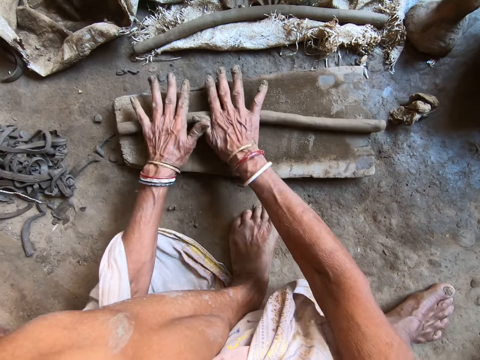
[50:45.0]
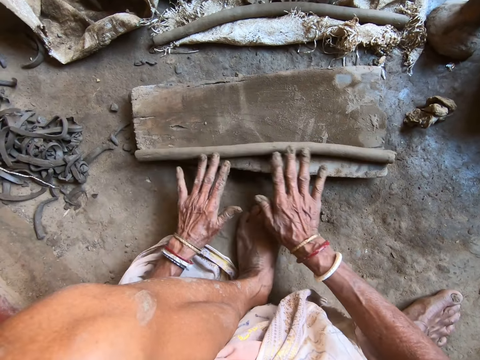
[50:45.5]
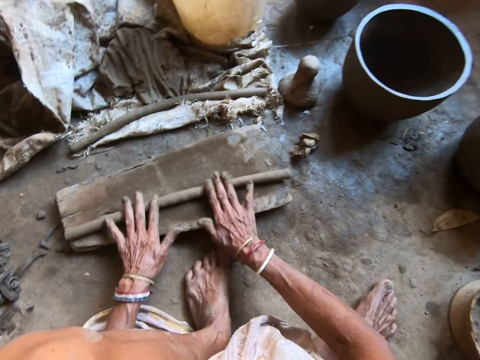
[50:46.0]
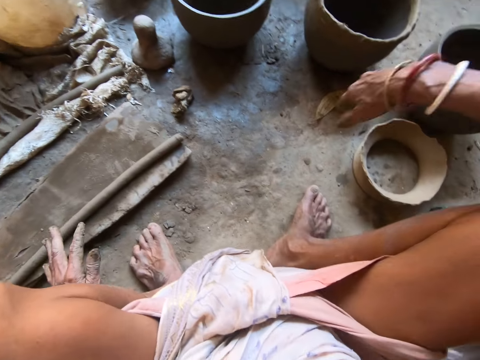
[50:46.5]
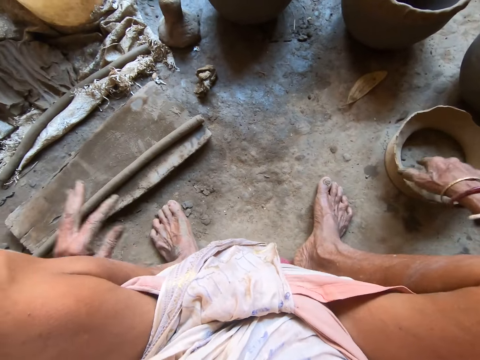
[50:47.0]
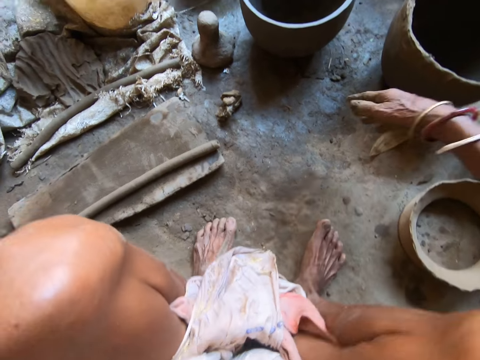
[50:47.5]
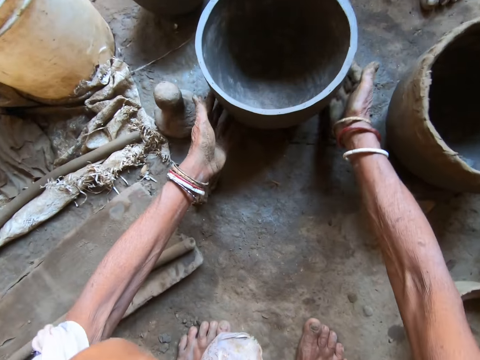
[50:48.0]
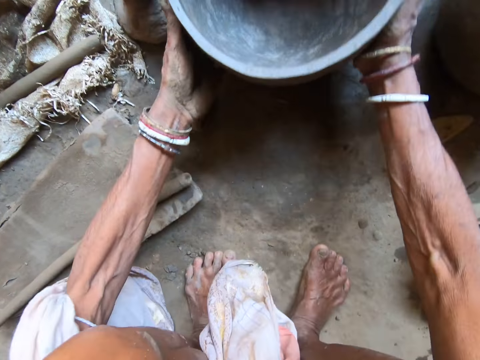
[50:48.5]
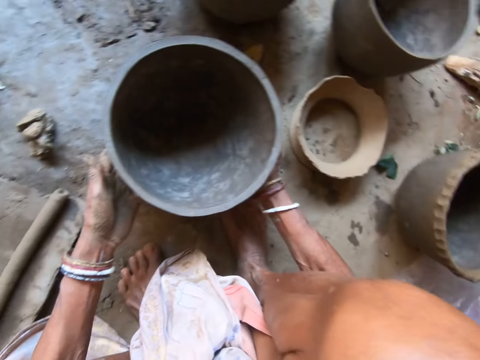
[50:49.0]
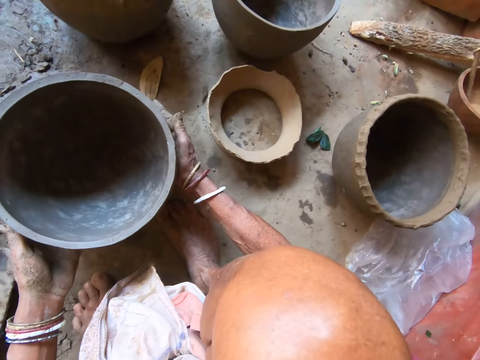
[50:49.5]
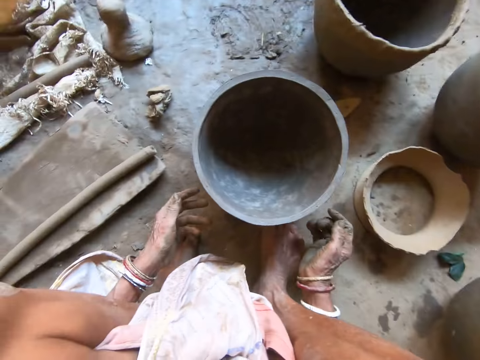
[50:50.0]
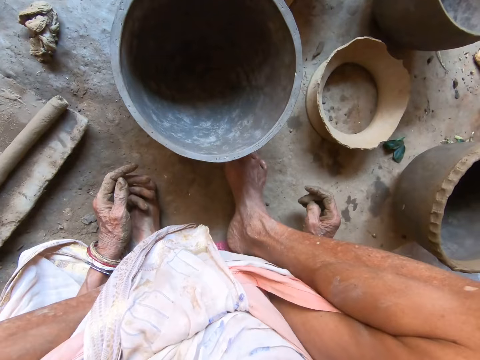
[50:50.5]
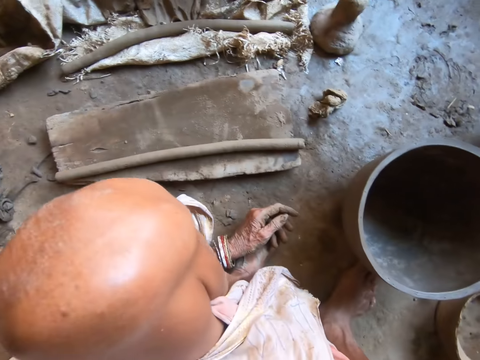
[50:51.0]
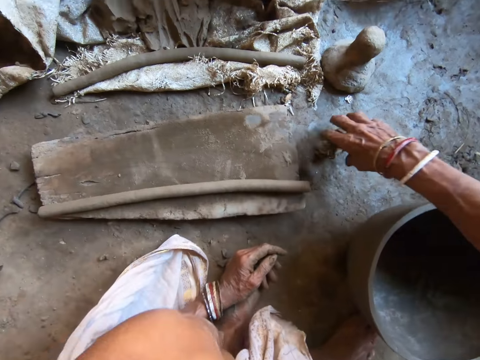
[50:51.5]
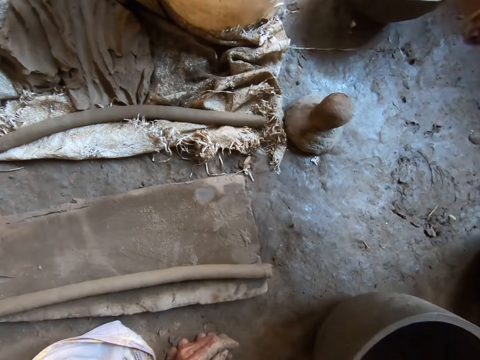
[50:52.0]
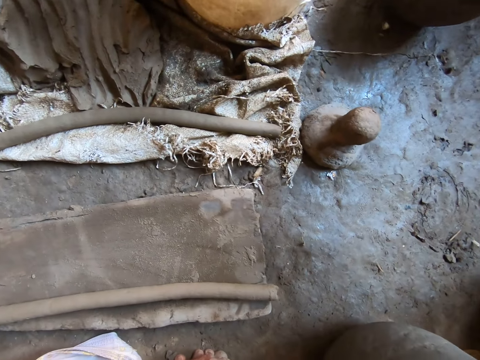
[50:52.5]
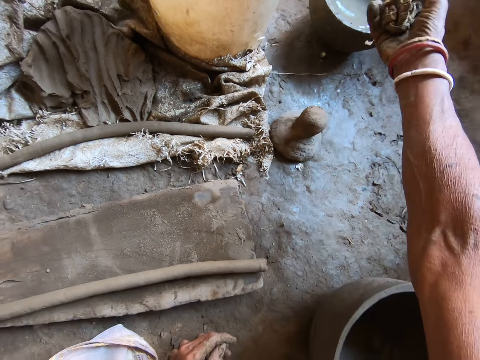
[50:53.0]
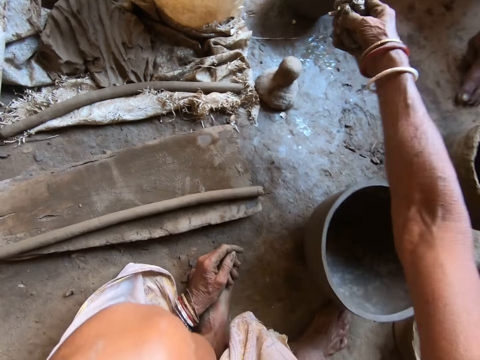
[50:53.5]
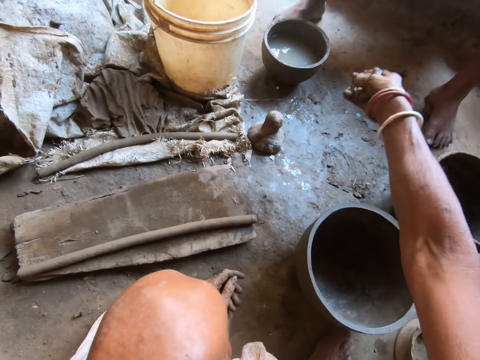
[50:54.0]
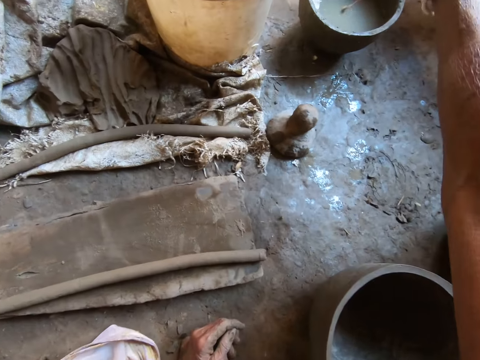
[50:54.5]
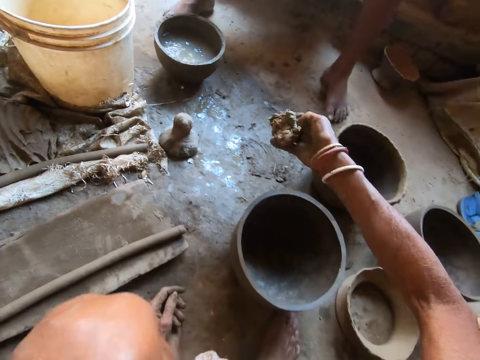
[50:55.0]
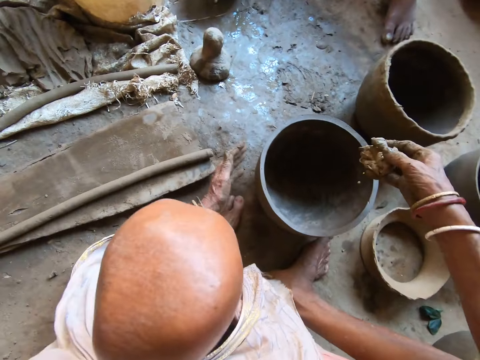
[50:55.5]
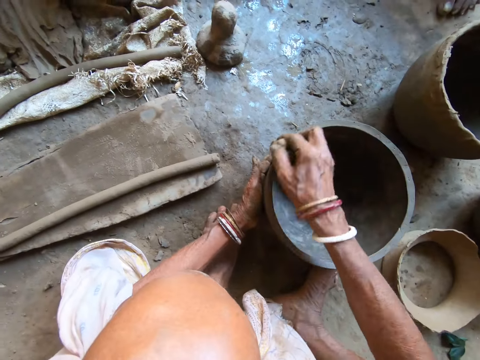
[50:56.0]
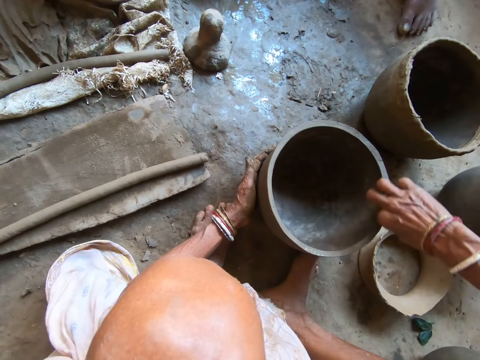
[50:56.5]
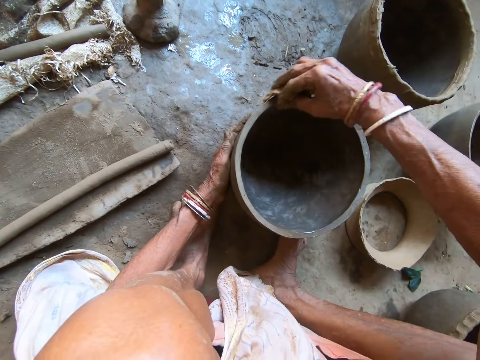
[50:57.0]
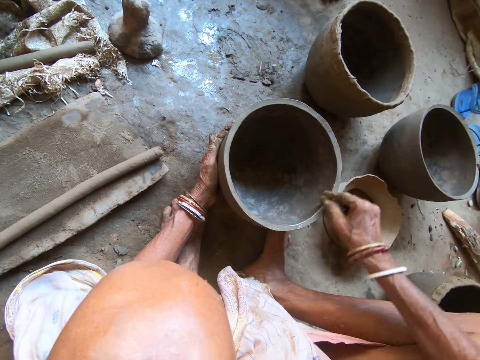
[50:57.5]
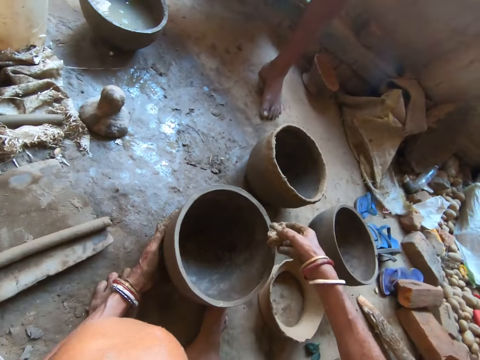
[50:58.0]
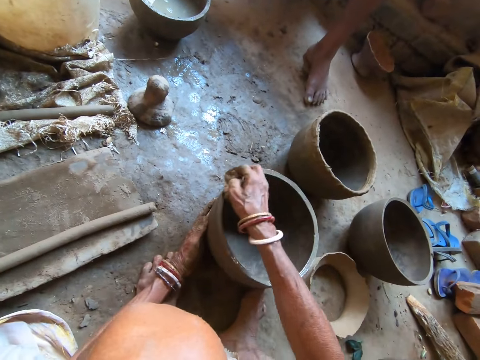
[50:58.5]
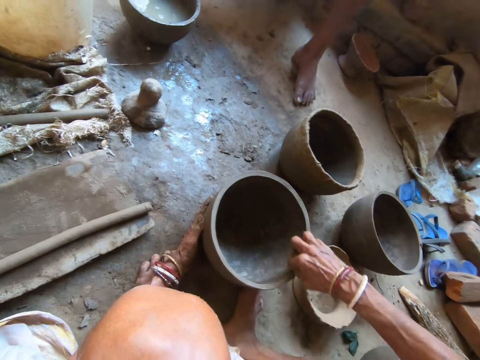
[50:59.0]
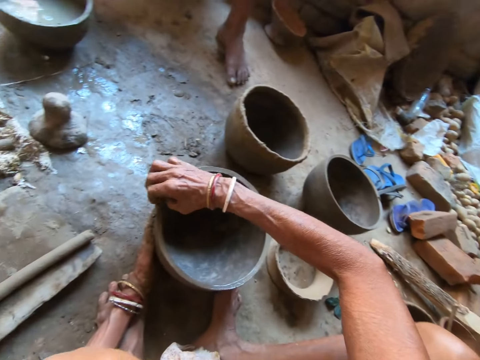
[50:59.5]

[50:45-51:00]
The camera wearer reaches for a calabash on the floor with her right hand. She picks a pot from the floor with both hands. She drops the pot on the floor with both hands. She picks a sponge or piece of cloth from the floor with her right hand. She dips the sponge in a pot of water with her right hand. She squeezes water out of the sponge with her right hand. She holds the pot on the floor with her left hand. She cleans the pot with the sponge in her right hand. She interacts with the man.

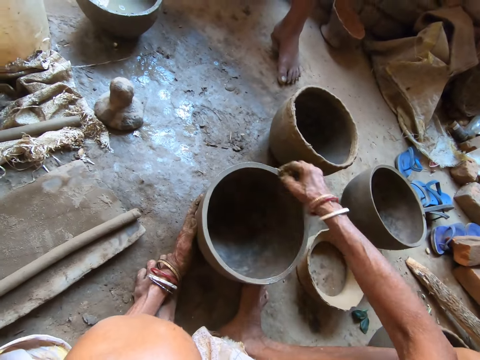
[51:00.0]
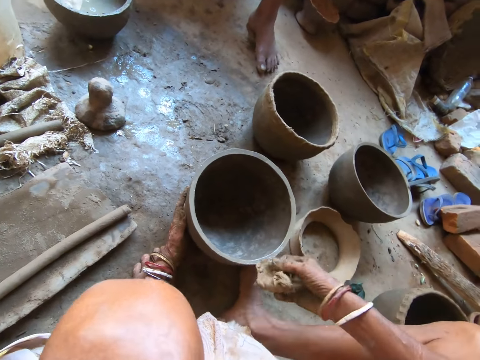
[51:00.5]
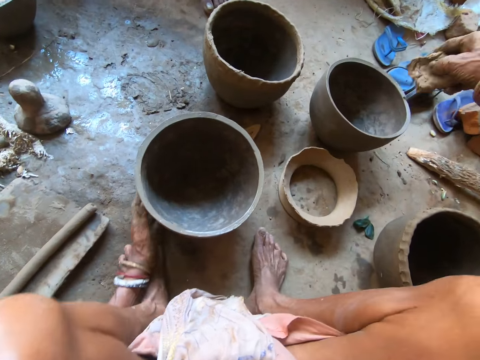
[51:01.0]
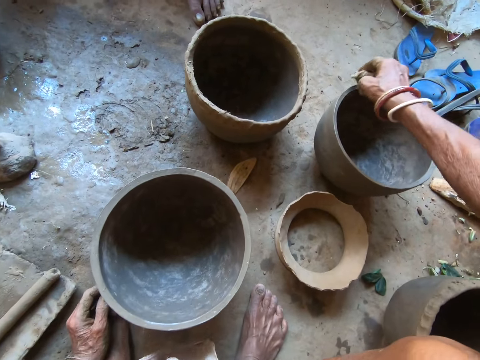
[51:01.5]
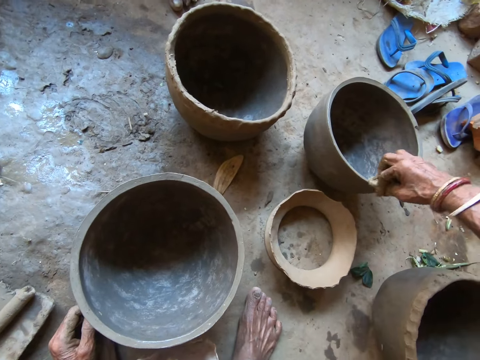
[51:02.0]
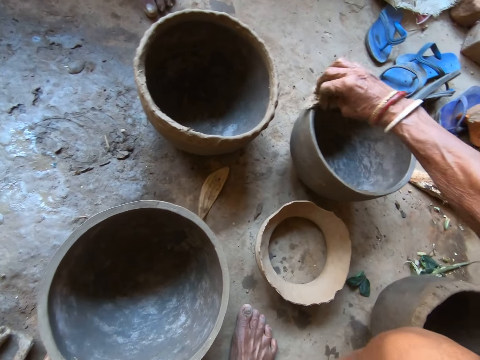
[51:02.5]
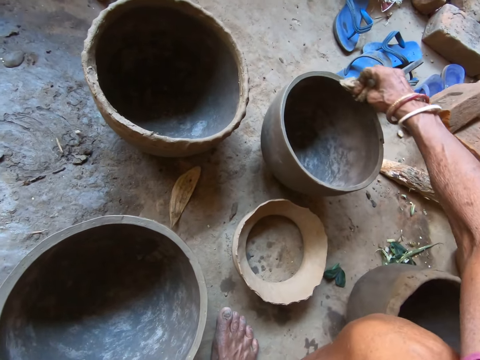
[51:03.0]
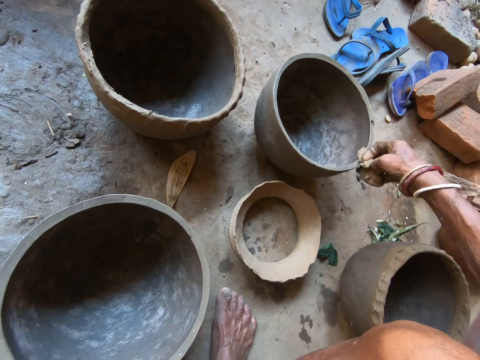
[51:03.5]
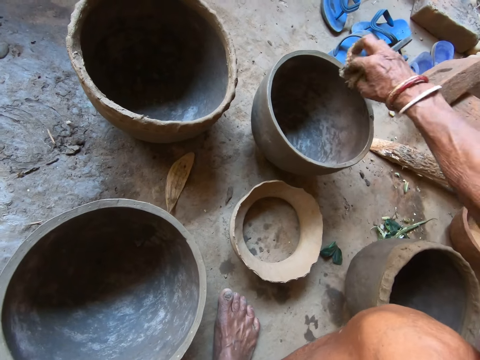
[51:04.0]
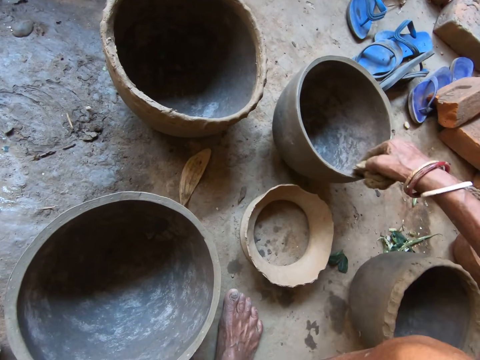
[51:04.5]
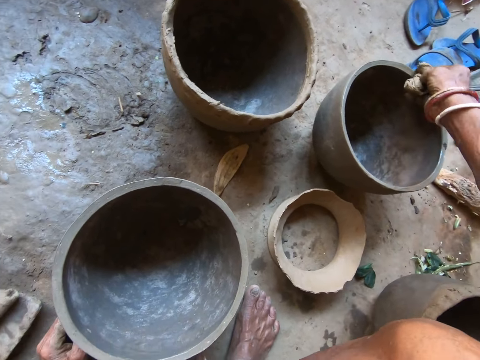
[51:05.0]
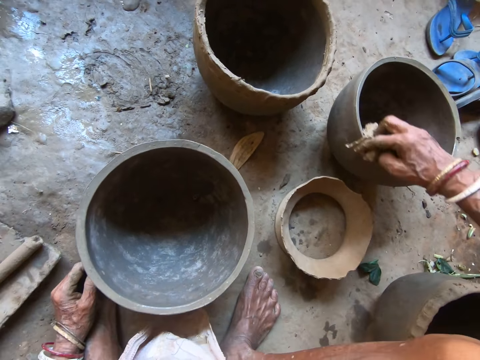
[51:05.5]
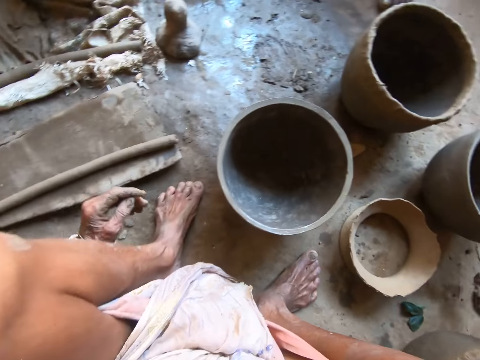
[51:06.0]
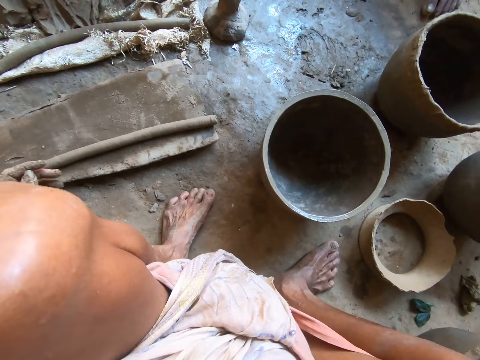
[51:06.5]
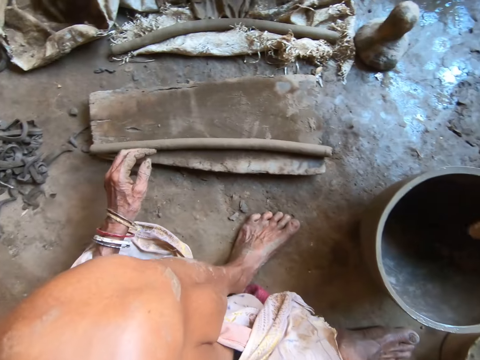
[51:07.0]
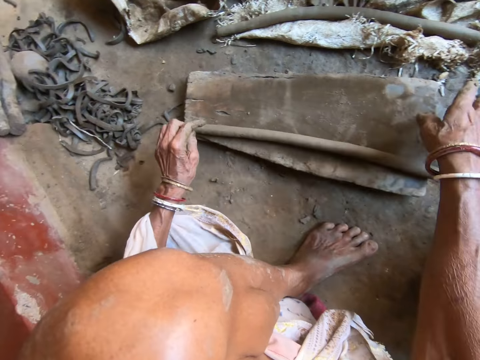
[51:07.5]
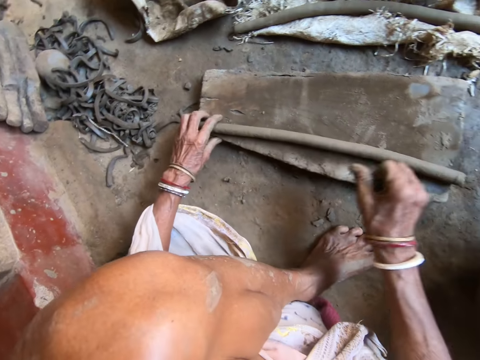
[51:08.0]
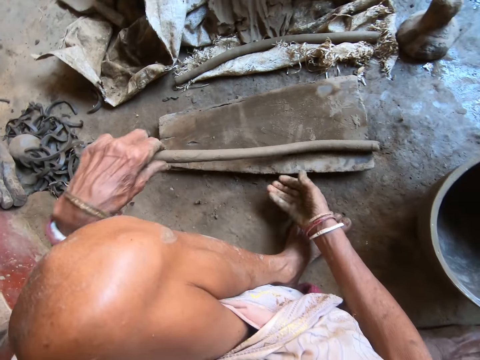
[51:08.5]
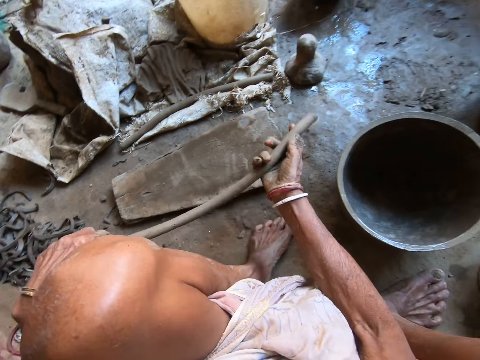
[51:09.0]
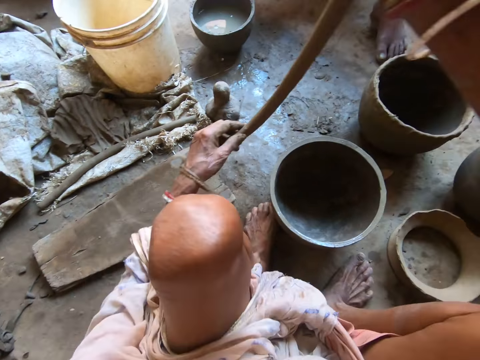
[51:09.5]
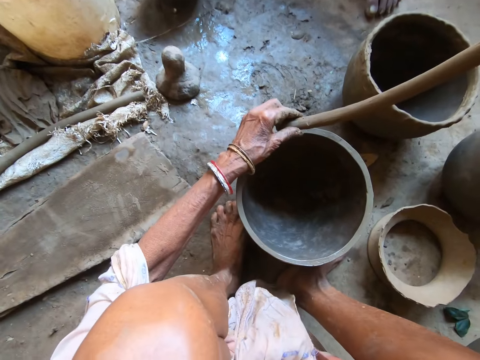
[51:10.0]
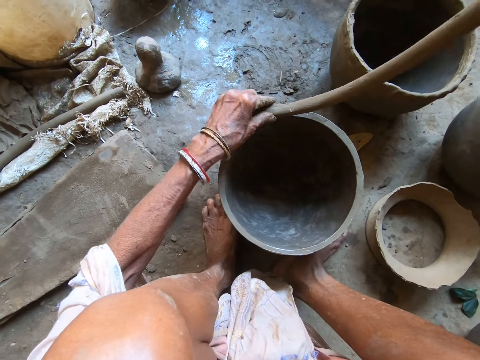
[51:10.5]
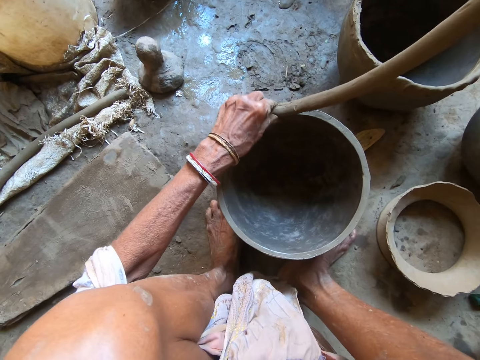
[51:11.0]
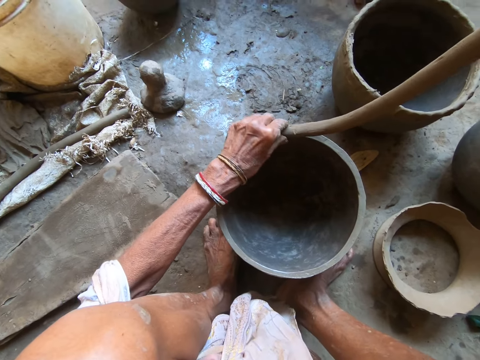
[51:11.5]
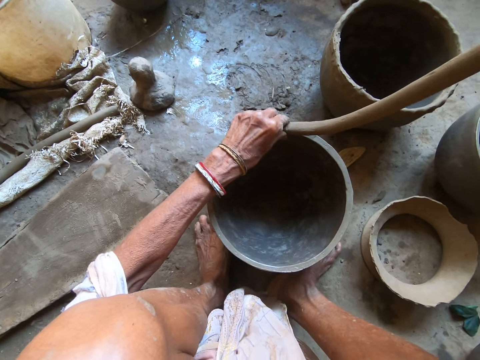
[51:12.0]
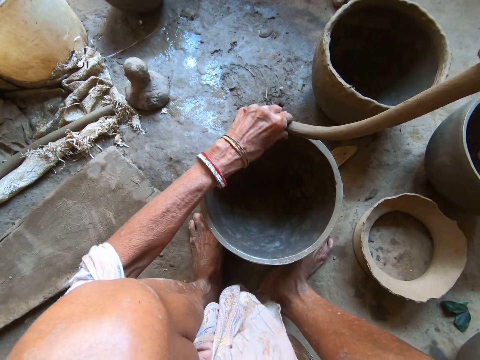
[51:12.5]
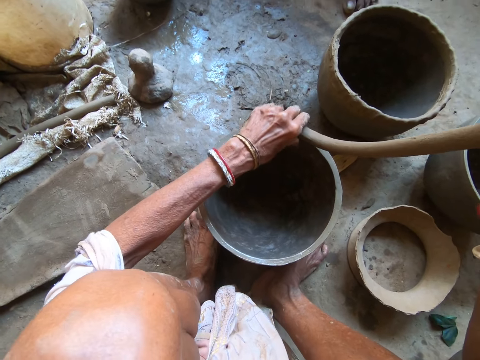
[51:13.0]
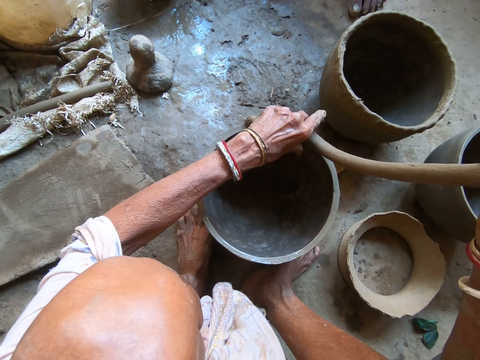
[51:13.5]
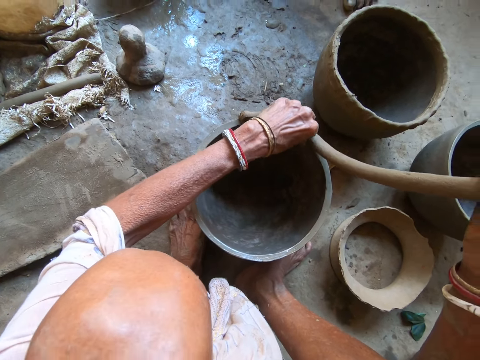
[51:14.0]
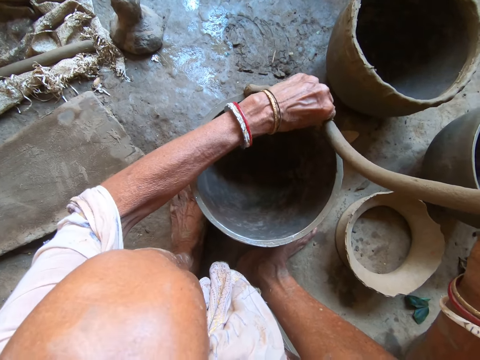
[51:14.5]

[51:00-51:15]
The camera wearer cleans the pot on the floor with the sponge in her right hand. The man interacts with the camera wearer. The camera wearer picks the clay from the plank with her left hand. She holds the clay with both hands. She shapes the clay on the pot with her left hand.
